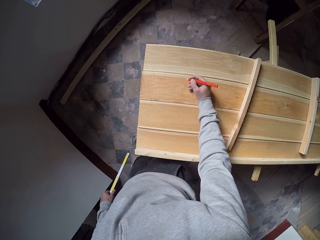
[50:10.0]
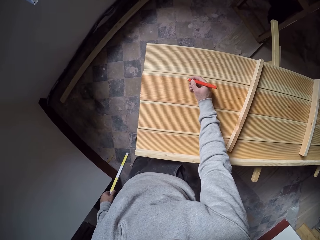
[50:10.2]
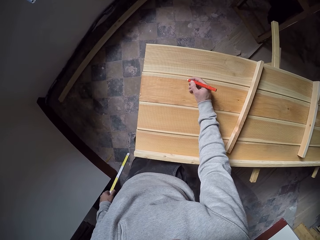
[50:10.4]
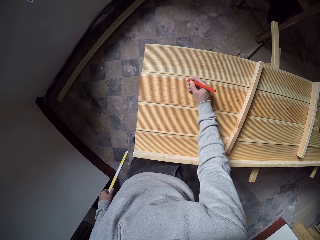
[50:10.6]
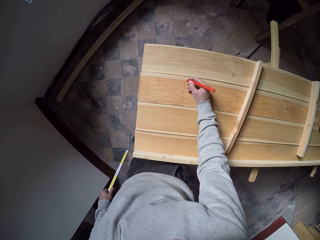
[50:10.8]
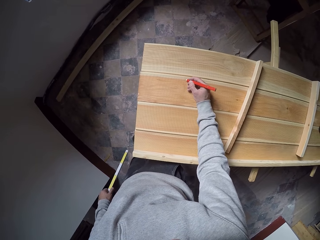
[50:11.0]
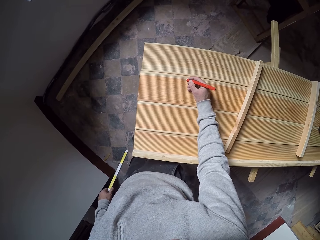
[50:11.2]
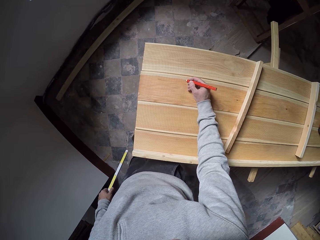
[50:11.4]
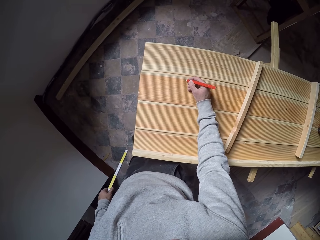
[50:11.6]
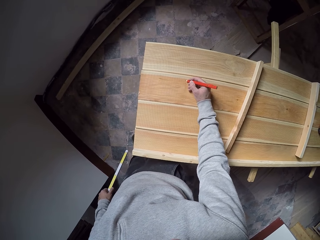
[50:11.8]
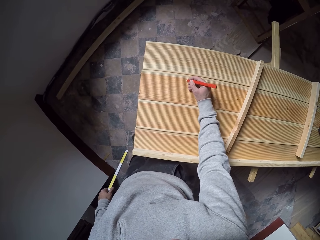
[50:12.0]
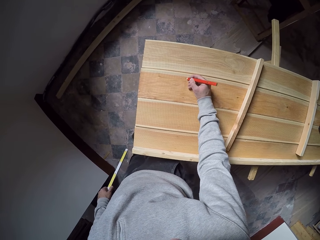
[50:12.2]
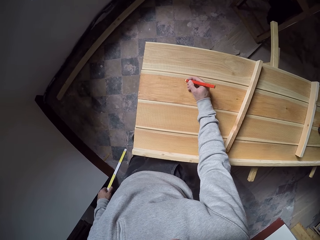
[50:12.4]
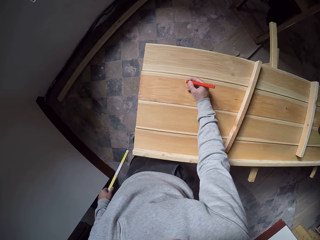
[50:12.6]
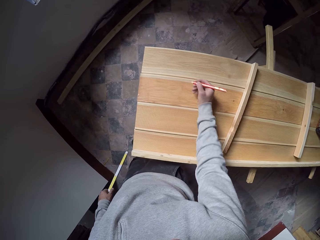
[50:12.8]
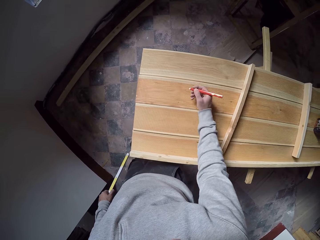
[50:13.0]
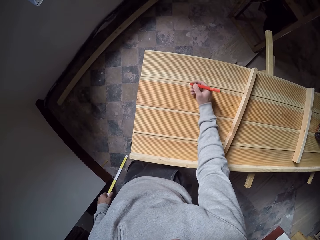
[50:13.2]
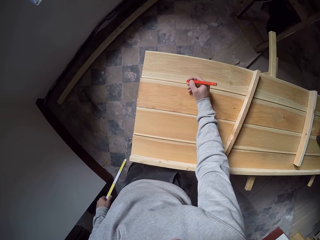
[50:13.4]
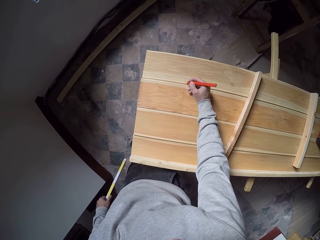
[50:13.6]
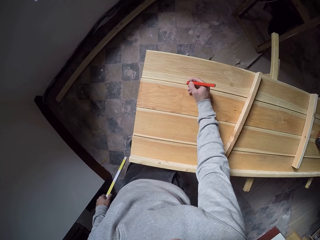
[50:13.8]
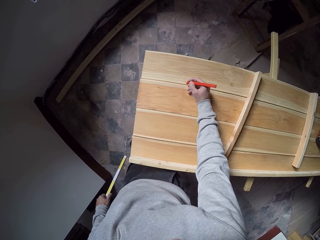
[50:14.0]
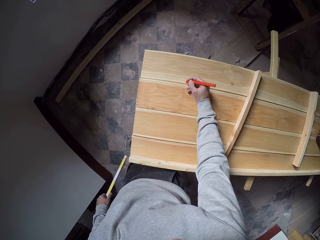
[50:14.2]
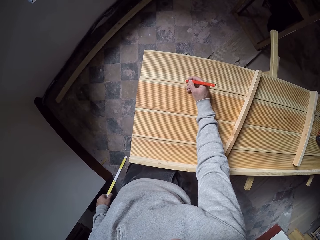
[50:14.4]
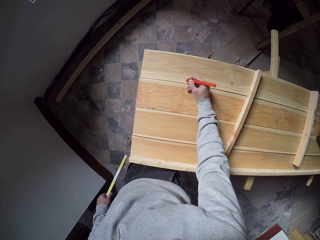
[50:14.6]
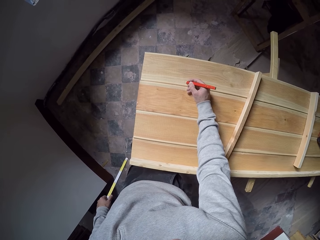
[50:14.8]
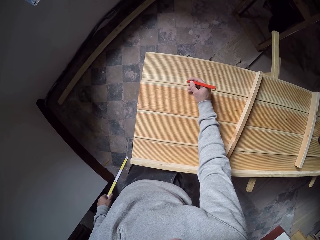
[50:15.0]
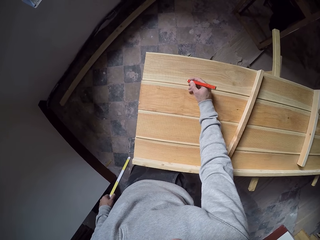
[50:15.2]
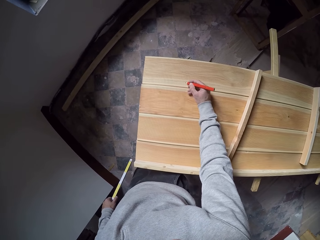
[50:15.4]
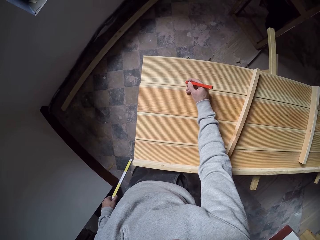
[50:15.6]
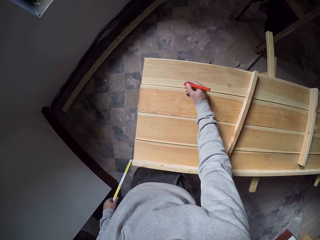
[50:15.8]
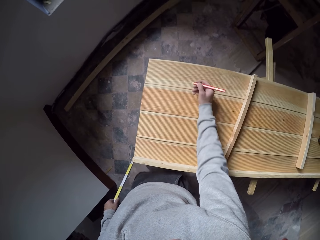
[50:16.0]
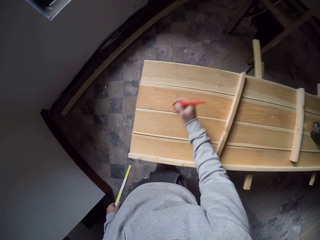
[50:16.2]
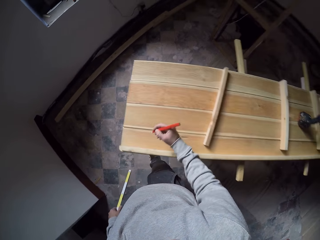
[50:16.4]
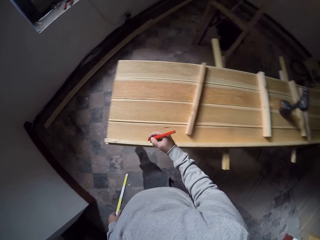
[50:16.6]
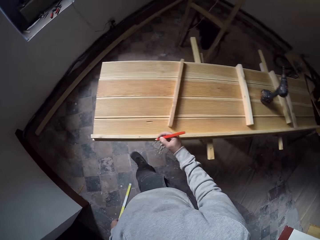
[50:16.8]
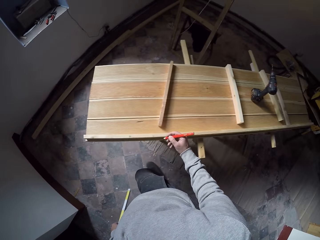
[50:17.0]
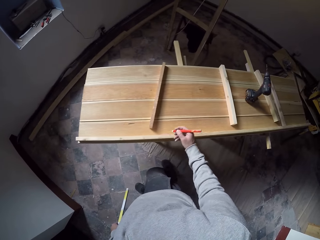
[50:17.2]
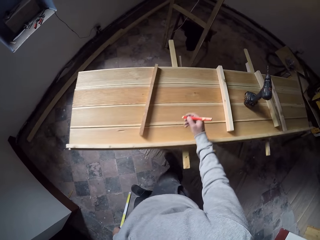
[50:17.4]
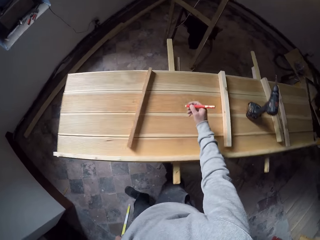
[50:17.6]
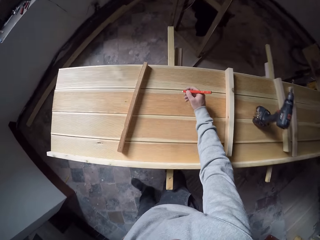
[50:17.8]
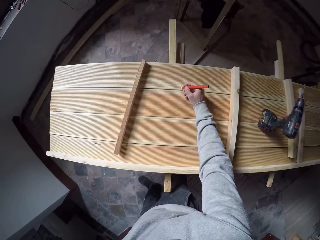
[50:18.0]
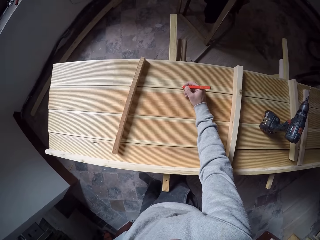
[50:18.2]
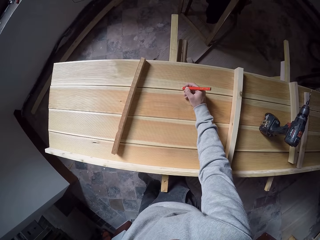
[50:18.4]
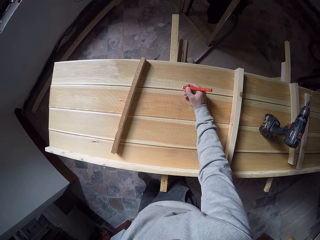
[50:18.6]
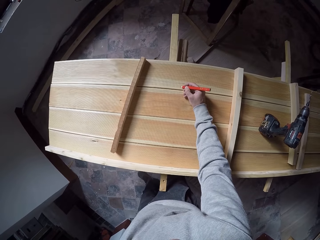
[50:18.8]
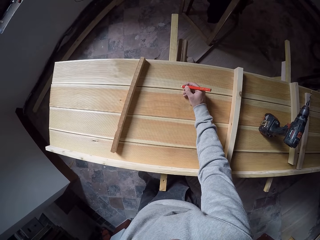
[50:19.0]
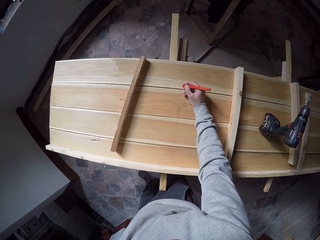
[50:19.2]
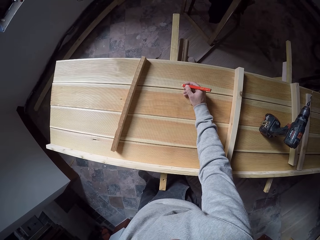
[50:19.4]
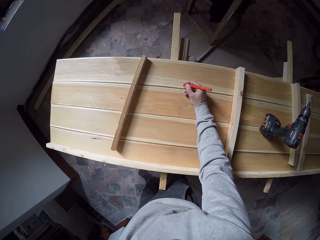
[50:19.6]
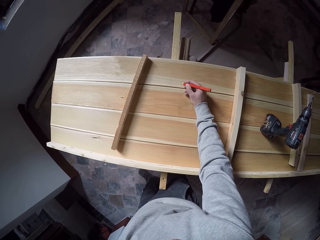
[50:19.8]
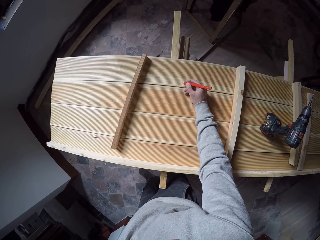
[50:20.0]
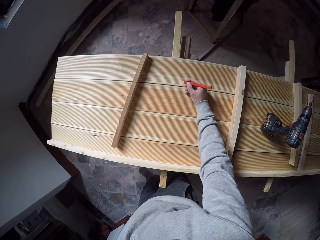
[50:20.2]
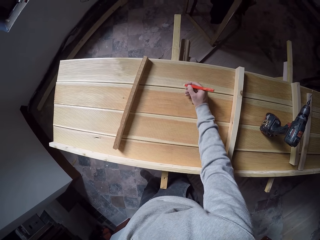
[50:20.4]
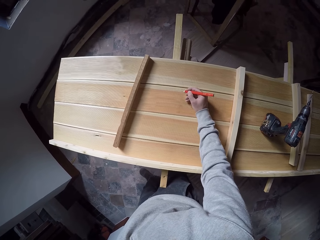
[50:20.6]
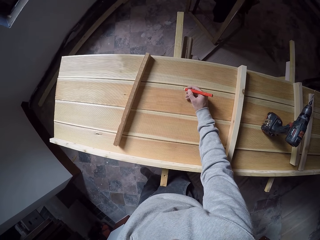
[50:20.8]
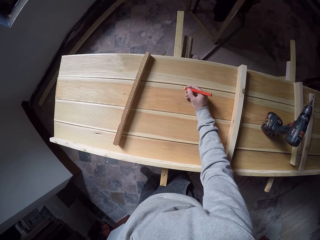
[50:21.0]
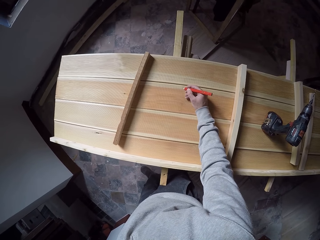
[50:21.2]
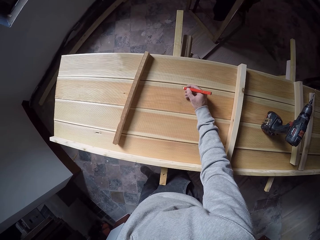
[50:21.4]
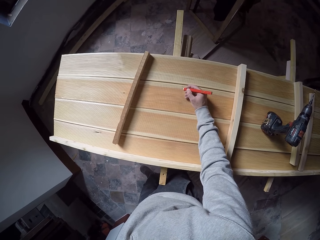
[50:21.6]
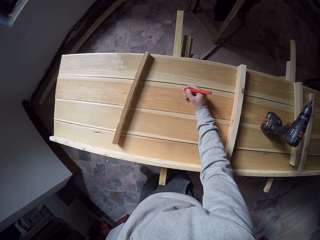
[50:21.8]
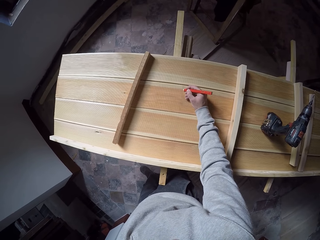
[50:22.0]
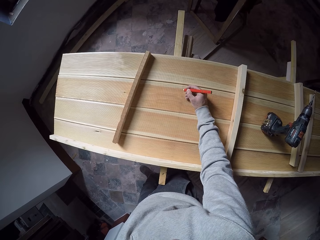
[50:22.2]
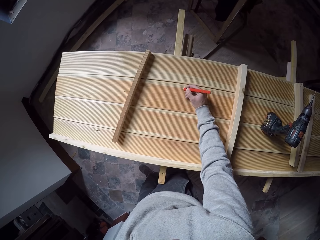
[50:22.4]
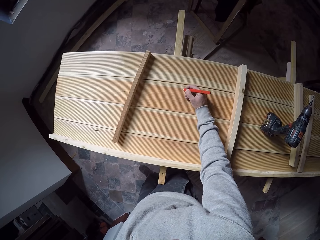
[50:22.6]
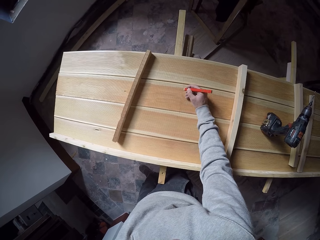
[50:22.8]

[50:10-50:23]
The camera wearer steps backwards. They write on a wood with a pen.

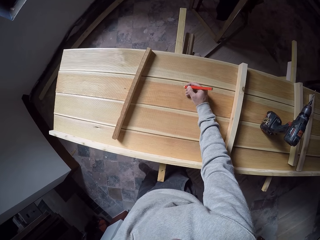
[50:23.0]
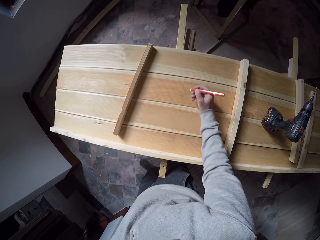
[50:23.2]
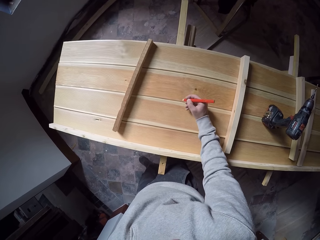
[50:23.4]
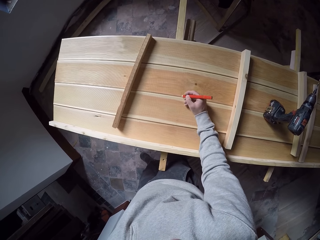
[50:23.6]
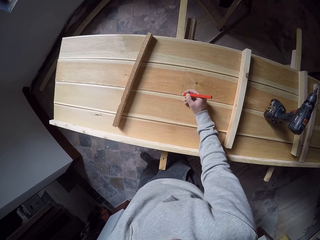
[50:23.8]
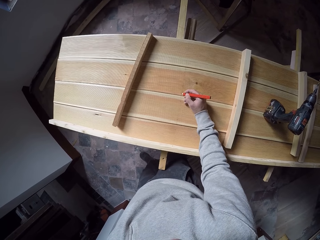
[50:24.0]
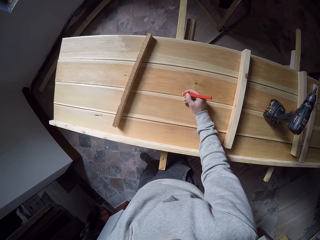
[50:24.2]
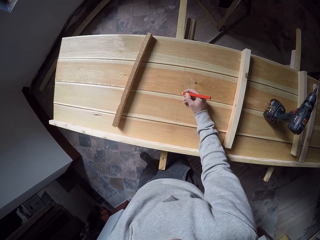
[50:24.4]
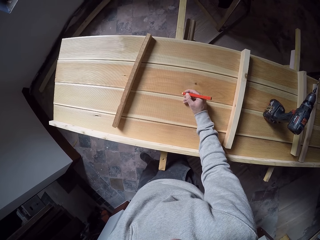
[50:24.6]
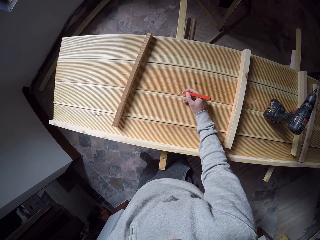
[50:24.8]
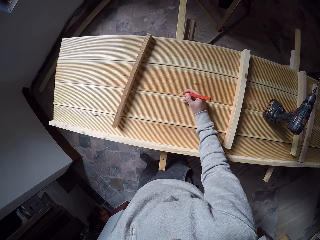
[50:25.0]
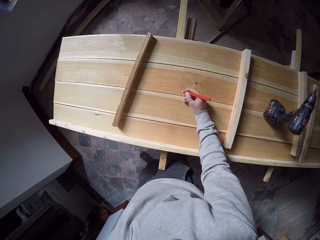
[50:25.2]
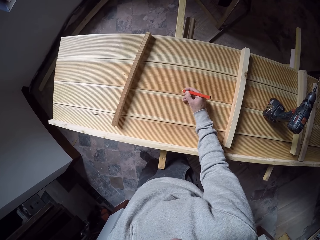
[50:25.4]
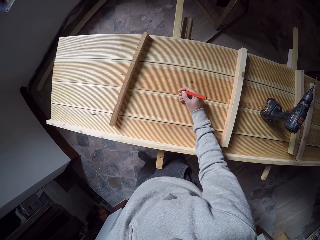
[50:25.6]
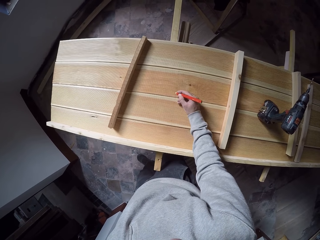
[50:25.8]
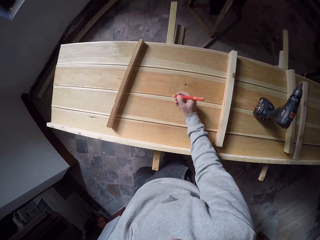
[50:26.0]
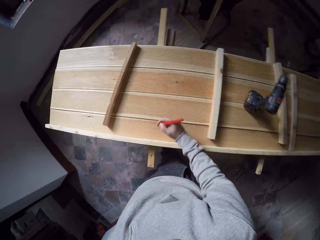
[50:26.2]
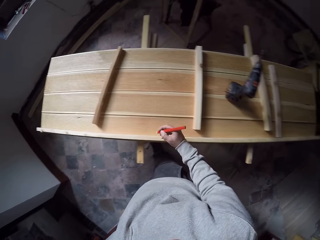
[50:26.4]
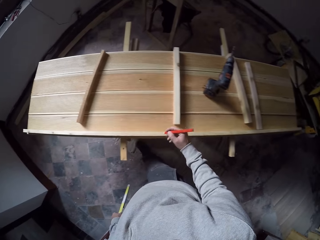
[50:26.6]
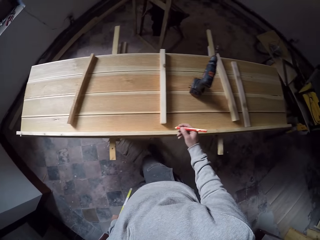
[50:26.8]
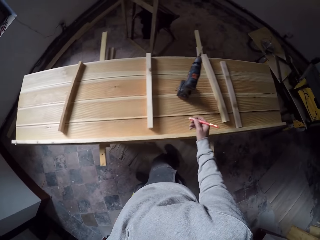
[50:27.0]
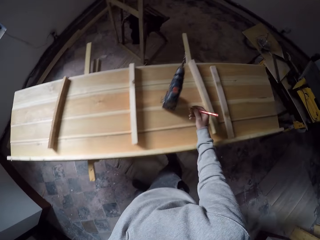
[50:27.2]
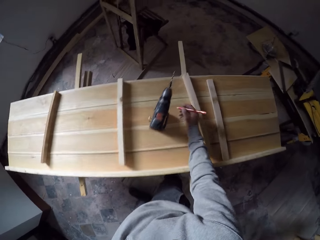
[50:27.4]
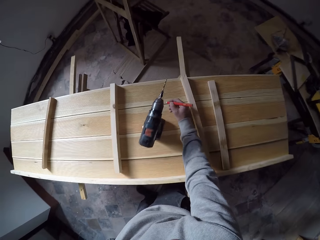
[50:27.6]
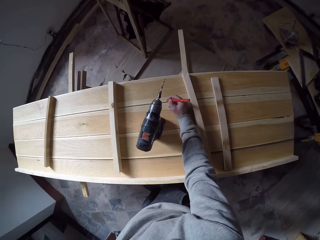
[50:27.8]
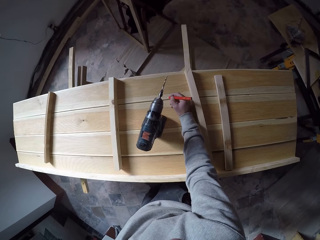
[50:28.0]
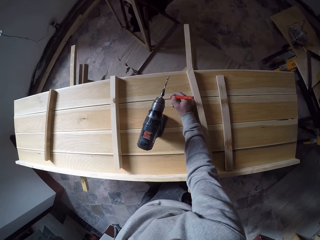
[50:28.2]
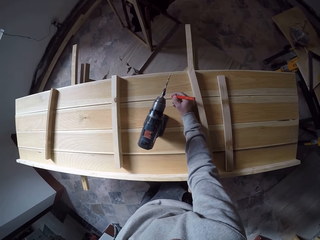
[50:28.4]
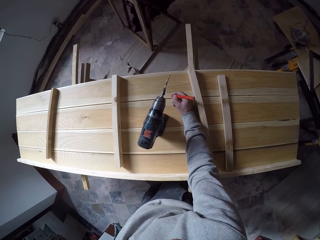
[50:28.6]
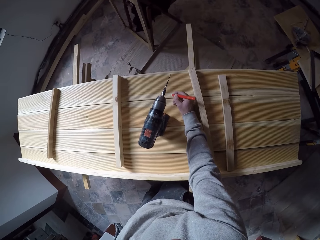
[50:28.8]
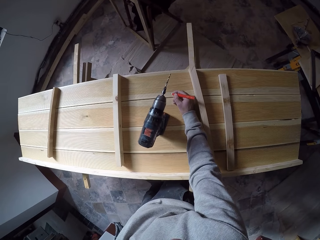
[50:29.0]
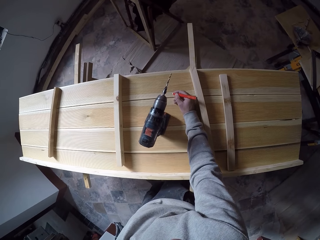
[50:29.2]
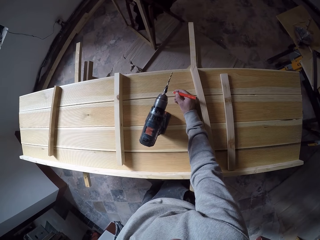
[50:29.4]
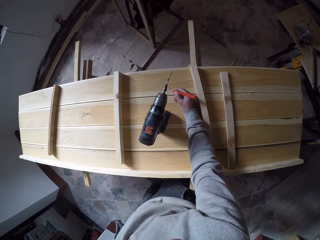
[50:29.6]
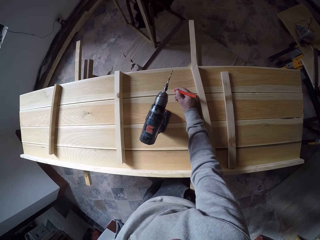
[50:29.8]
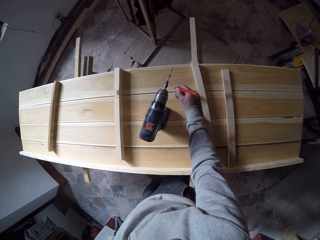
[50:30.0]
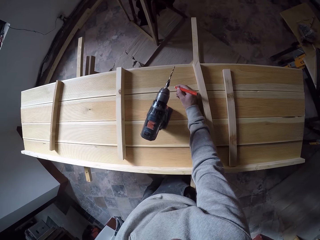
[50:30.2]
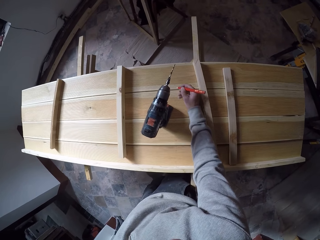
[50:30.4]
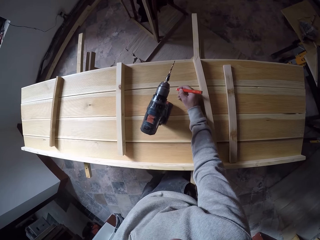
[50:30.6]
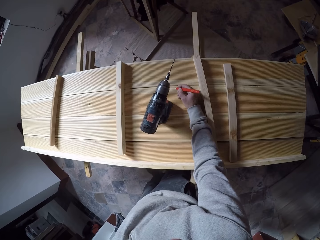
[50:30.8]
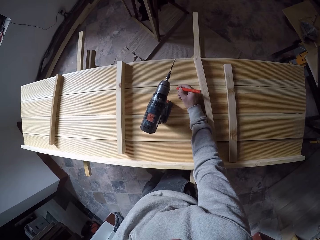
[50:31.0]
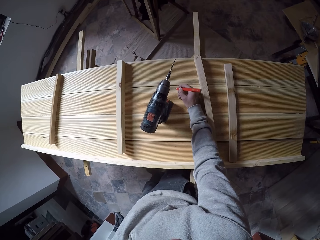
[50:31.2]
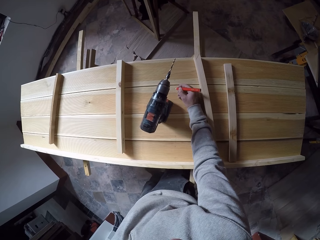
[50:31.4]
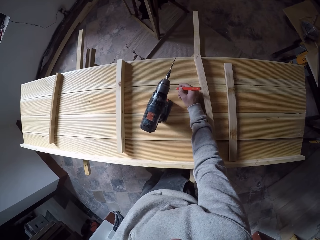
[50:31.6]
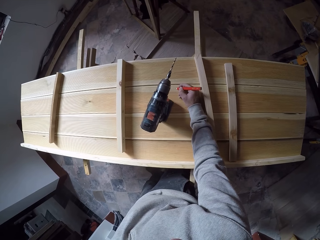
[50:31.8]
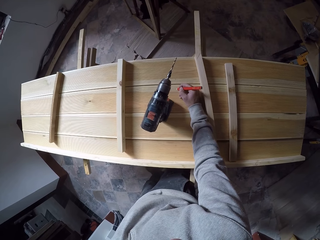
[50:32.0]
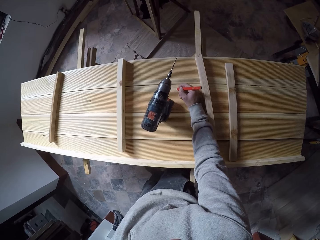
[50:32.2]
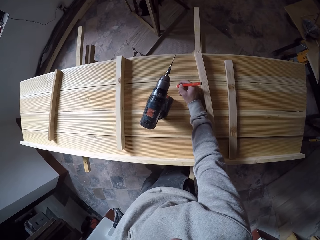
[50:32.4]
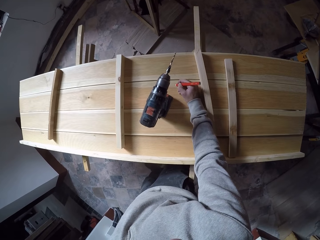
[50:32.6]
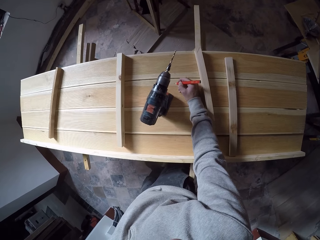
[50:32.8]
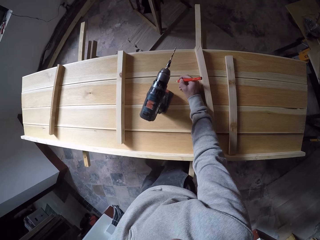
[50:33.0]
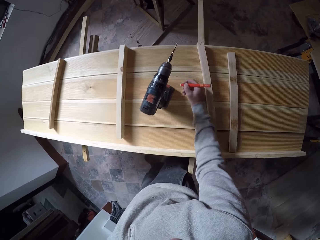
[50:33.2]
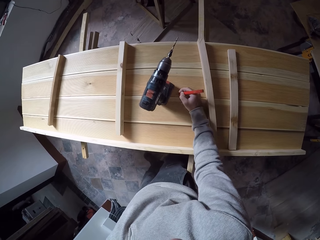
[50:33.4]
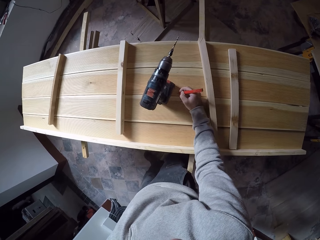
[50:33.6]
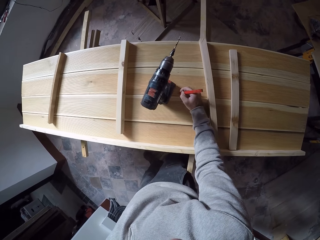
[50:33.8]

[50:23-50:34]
The camera wearer moves to the right side. They write on a wood with a pen.
